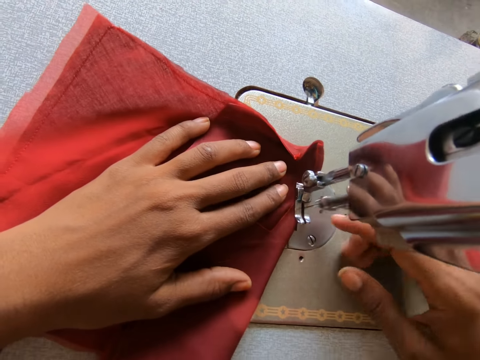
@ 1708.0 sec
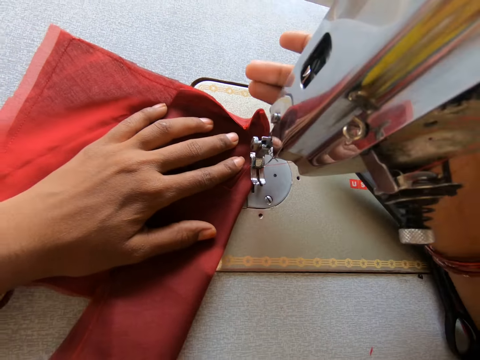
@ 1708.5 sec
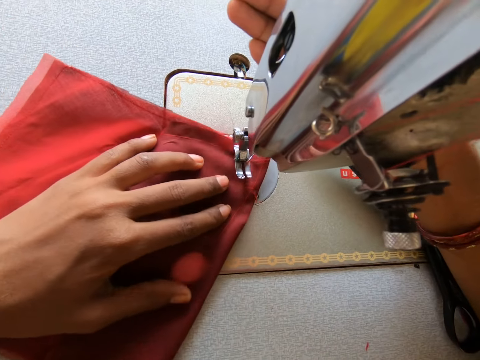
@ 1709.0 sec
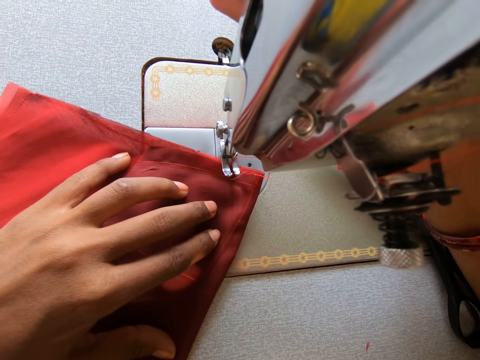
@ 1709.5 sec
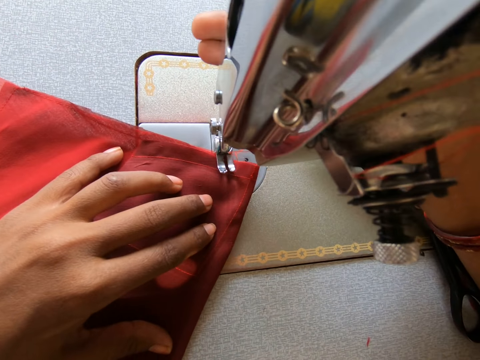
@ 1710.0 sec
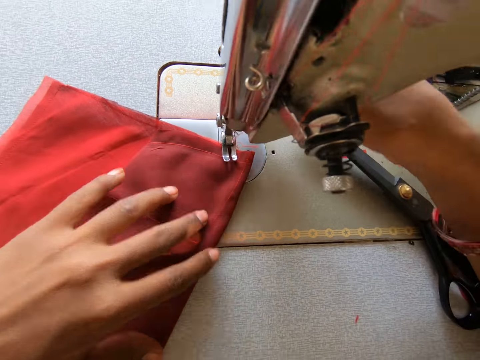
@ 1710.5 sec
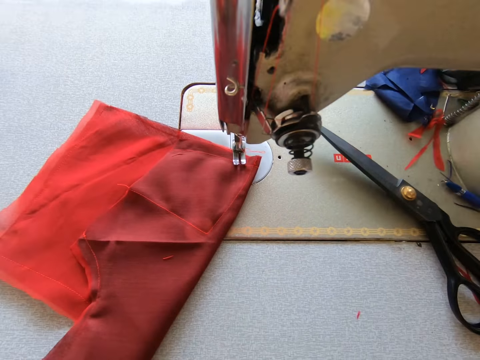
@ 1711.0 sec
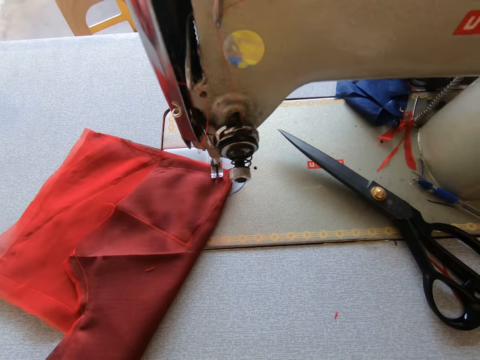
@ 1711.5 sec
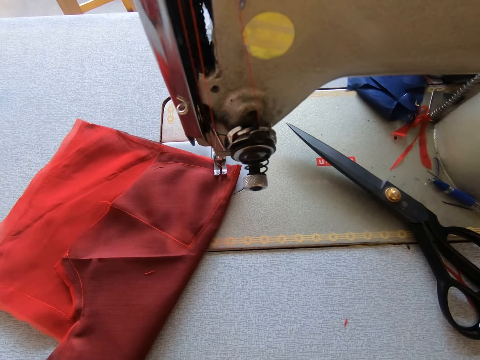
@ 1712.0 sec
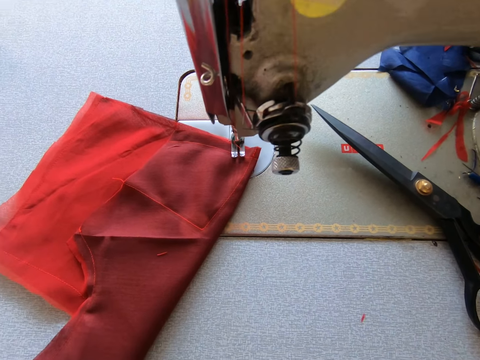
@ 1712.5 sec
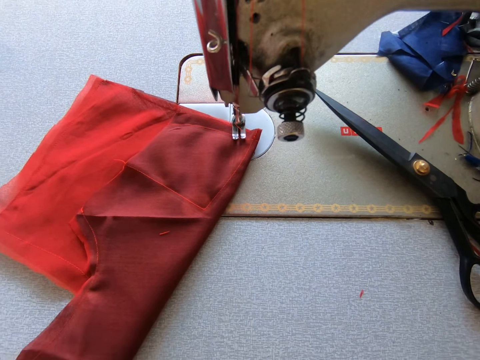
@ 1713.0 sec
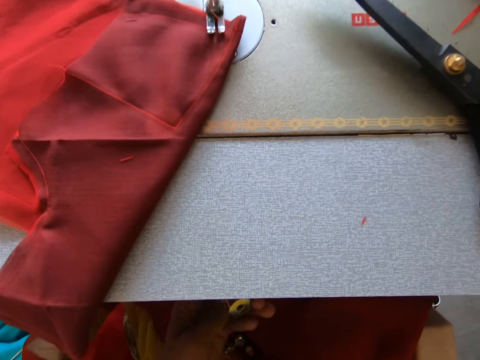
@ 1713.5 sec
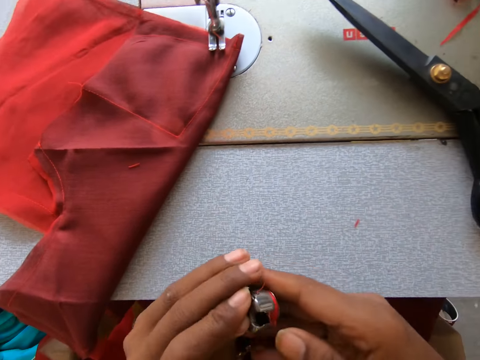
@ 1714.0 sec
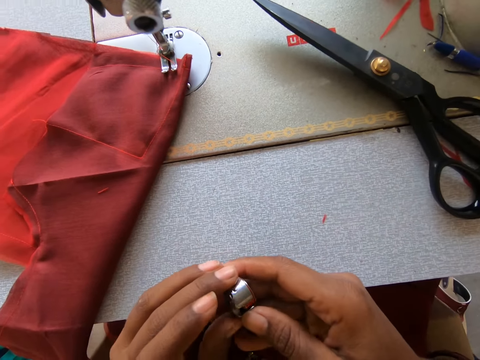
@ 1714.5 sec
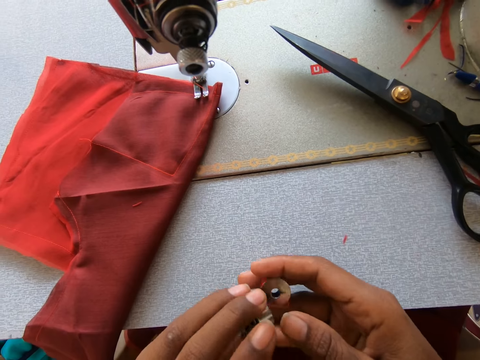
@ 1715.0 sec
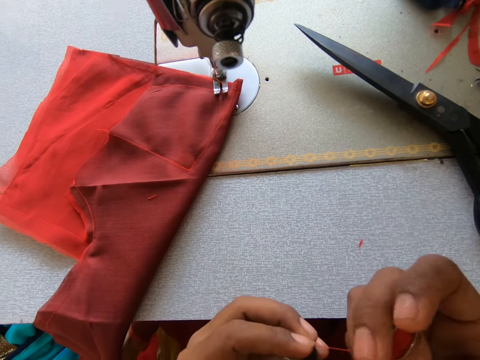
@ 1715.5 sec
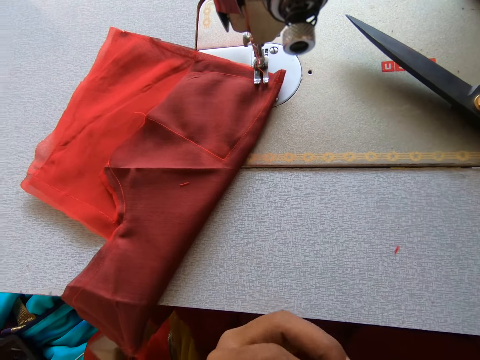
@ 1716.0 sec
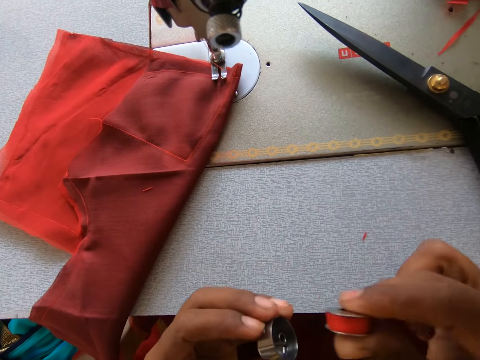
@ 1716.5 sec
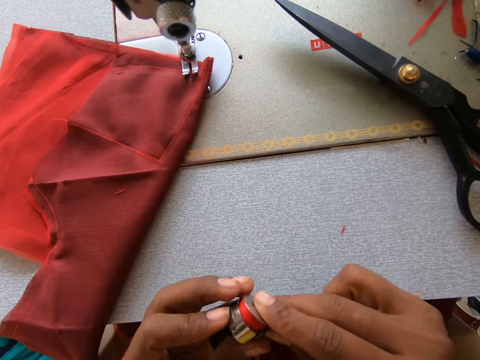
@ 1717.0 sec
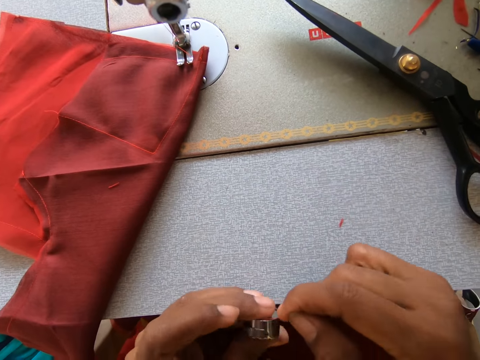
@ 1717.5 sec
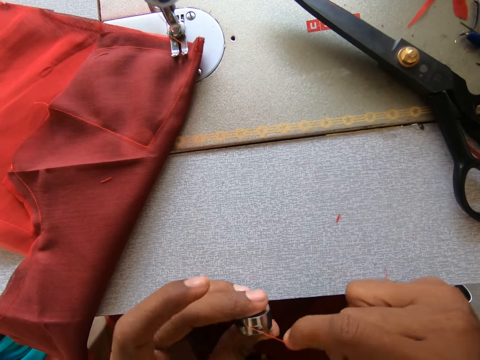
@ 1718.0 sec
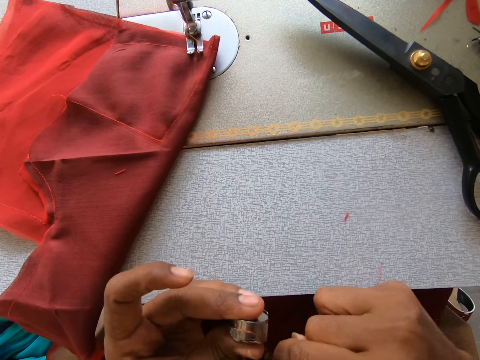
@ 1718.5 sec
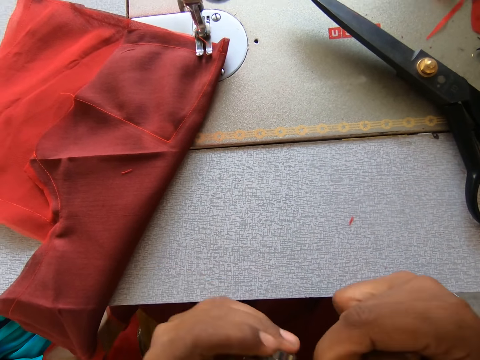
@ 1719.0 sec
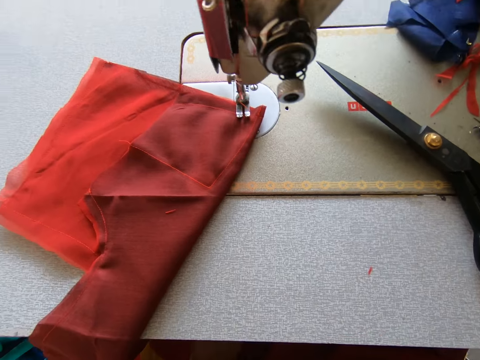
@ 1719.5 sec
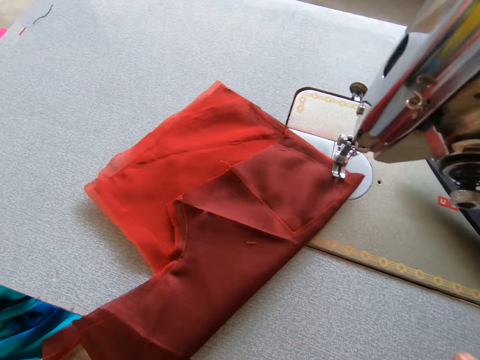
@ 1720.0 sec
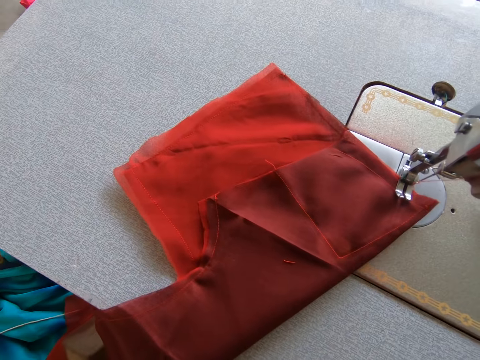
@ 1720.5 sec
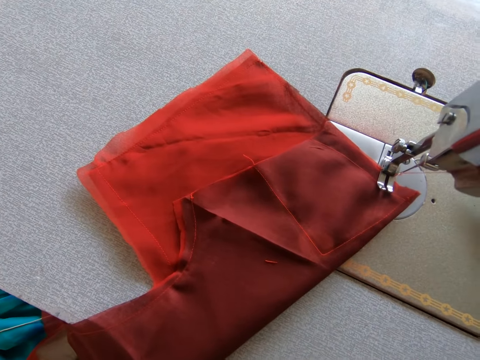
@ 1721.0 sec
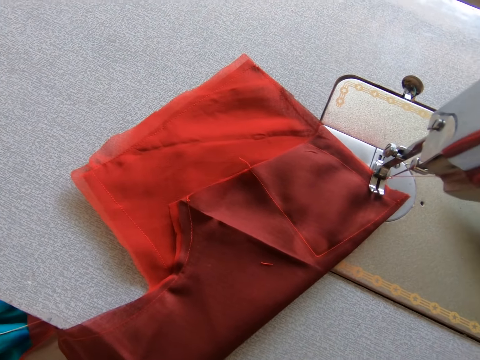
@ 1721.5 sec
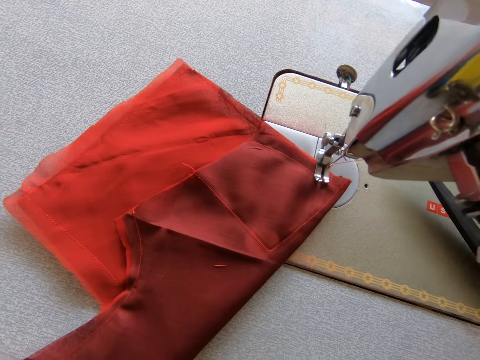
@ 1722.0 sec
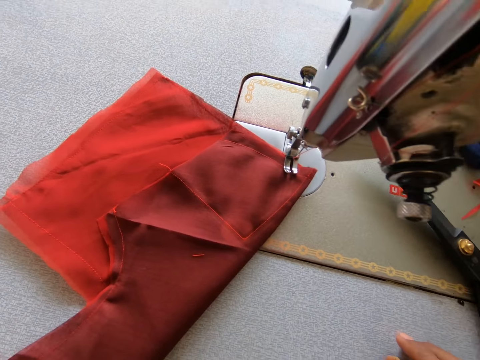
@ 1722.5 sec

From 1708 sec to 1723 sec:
The camera wearer lifts the teeth of the sewing machine. They move the cloth forward with a hand on the machine. They place the reverse. They remove the shuttle or bobbin case under the machine. They hold the bobbin case. They separate the bobbin case from the bobbin winder or reeler. They return the bobbin winder to the bobbin case. They remove the thread from the bobbin case. They fix the shuttle to the machine.

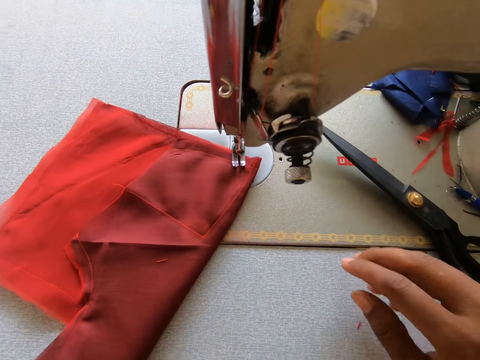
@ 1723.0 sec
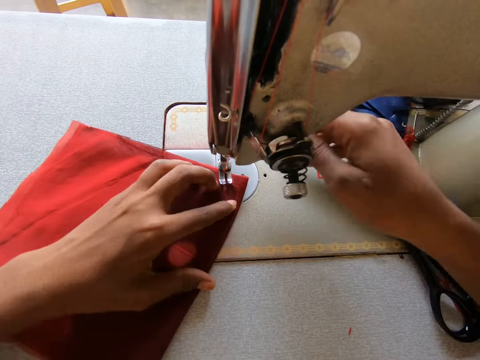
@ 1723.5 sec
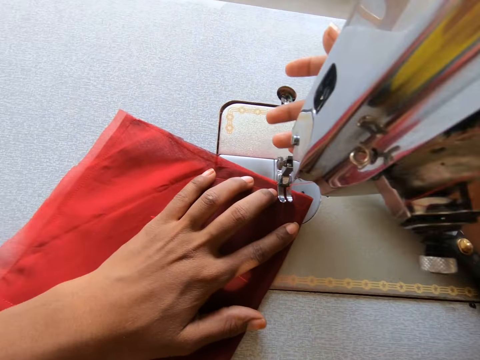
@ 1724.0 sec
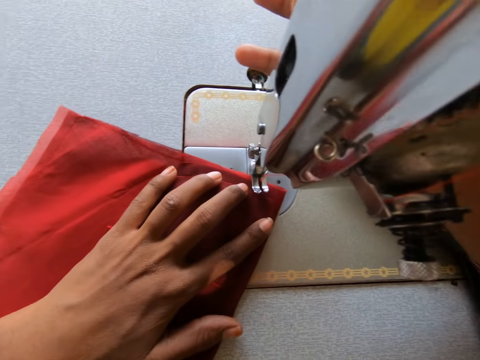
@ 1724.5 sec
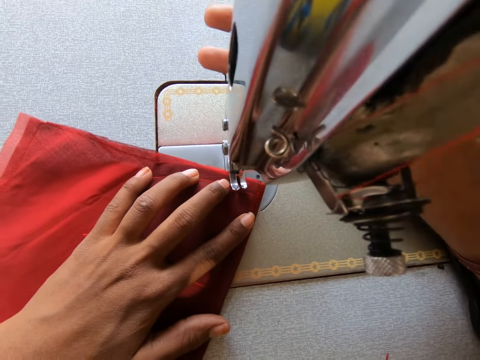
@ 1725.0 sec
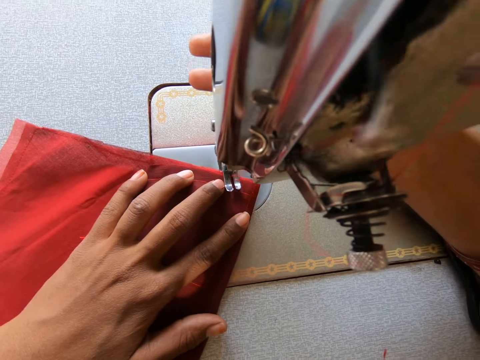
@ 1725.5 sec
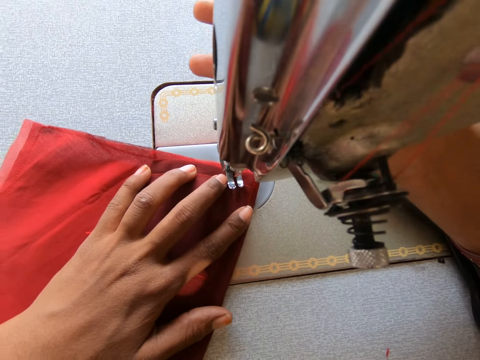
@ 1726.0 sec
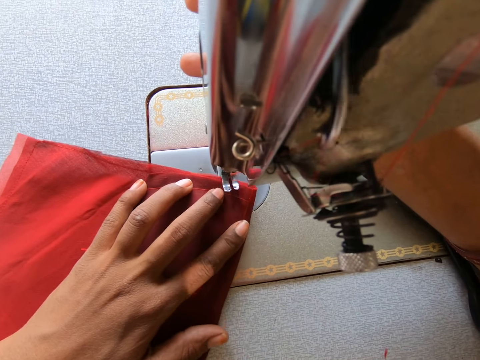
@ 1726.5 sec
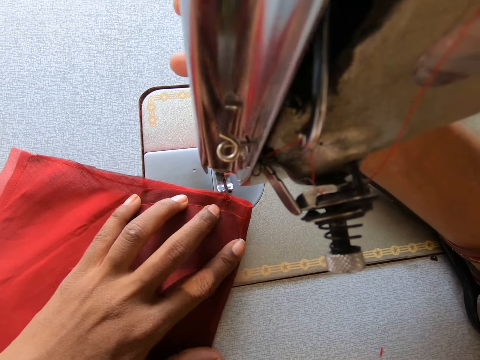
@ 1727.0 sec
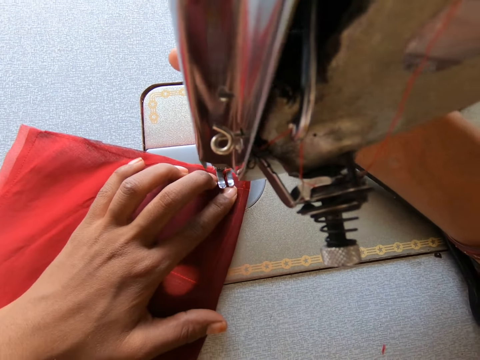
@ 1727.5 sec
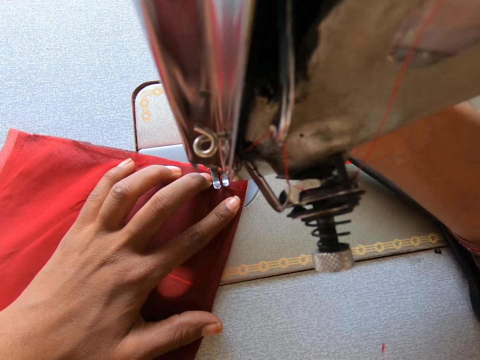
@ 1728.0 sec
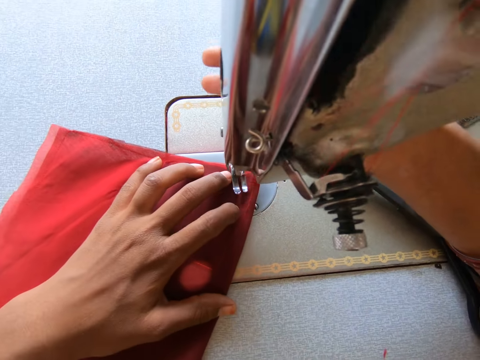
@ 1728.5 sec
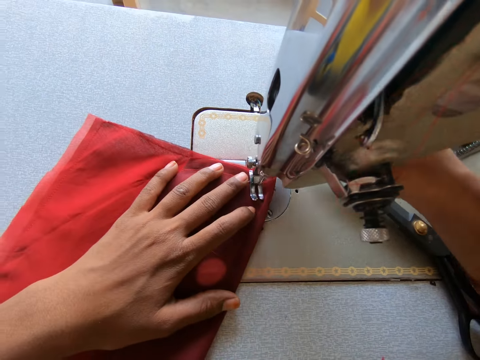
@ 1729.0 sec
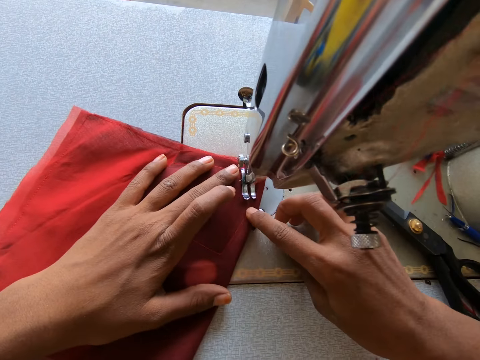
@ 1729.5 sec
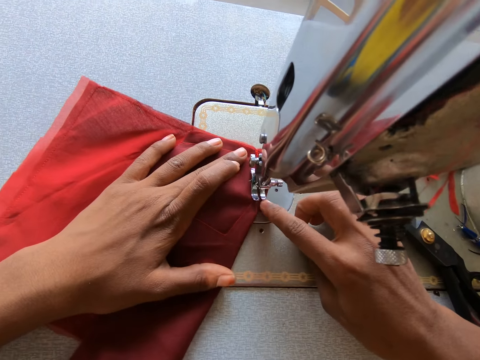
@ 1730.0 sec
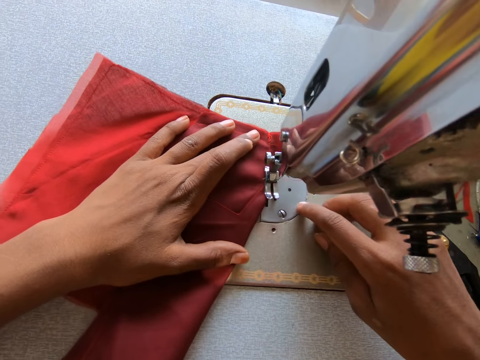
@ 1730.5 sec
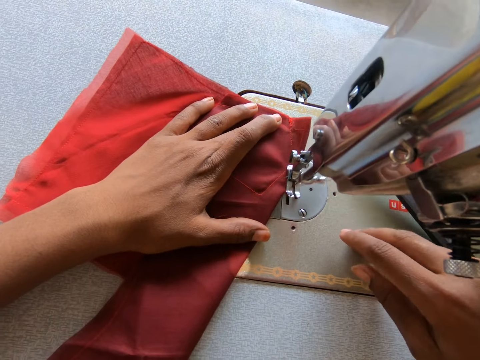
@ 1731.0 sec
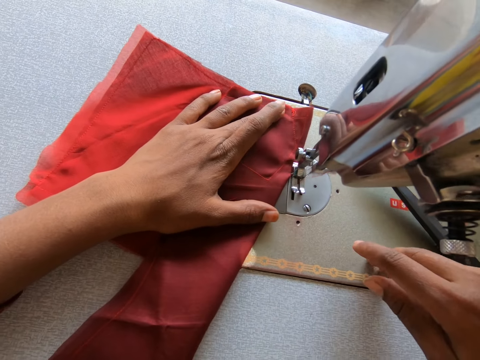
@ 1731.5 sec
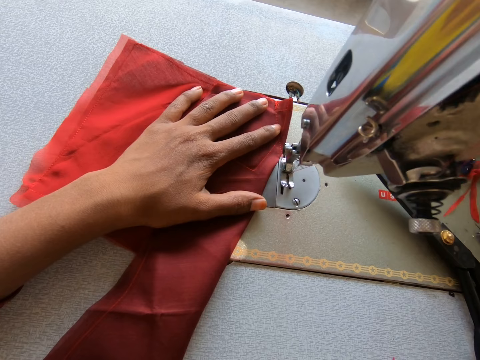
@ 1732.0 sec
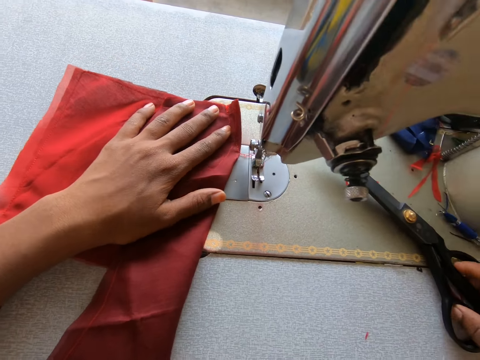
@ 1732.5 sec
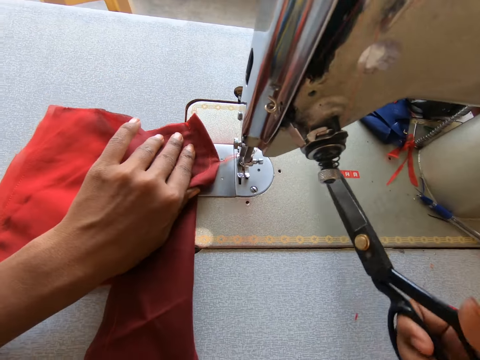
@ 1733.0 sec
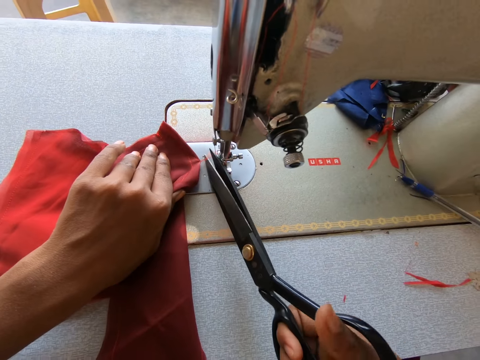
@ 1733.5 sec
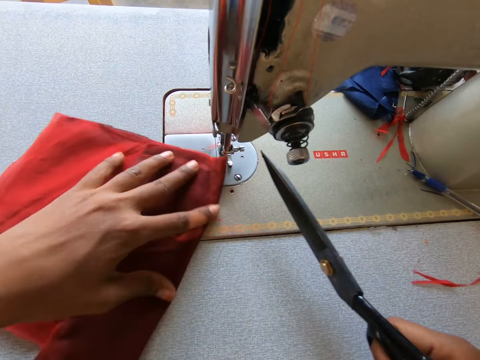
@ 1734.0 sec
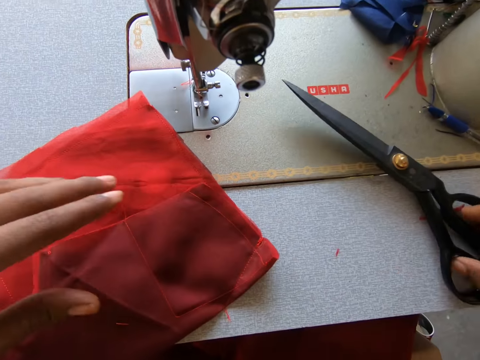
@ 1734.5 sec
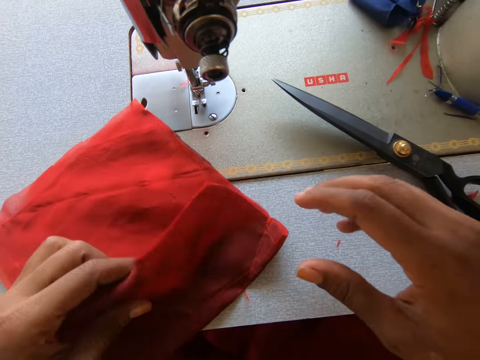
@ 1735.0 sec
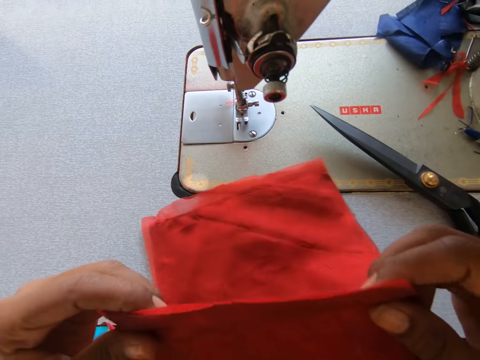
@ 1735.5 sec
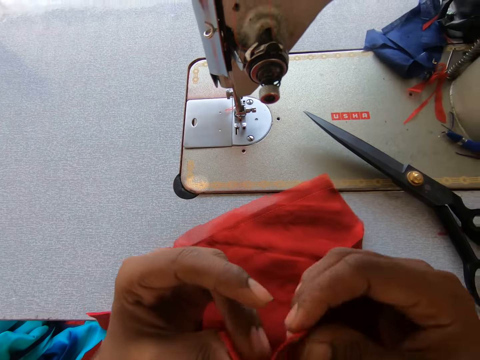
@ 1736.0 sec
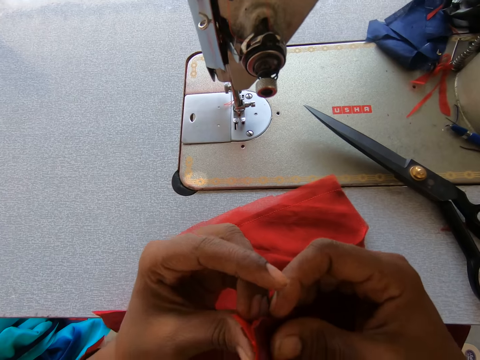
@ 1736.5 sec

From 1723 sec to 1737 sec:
The camera wearer holds the fabric. They pull the reverse lever. They lift the teeth of the sewing machine. They sew with the sewing machine. They drop the teeth of the machine. They sew with the sewing machine. They take the scissors from the machine. They cut the thread of the cloth with the scissors. They place the scissors on the working surface. They pick up the piece of cloth. They observe the cloth with a hand.
